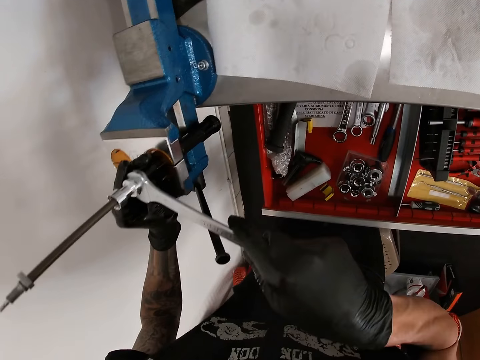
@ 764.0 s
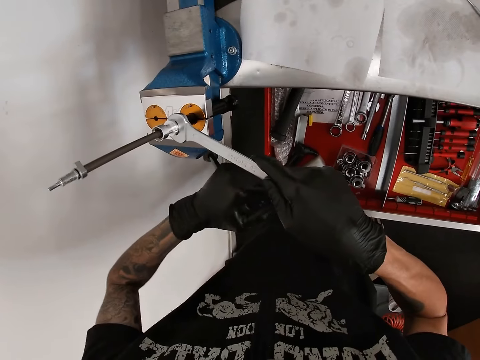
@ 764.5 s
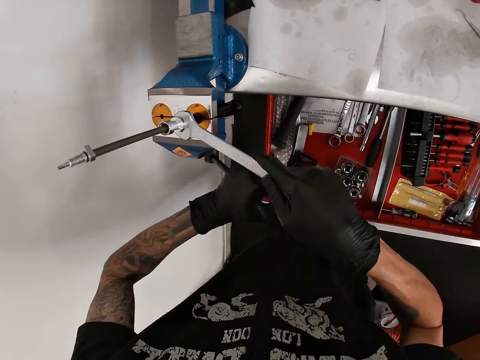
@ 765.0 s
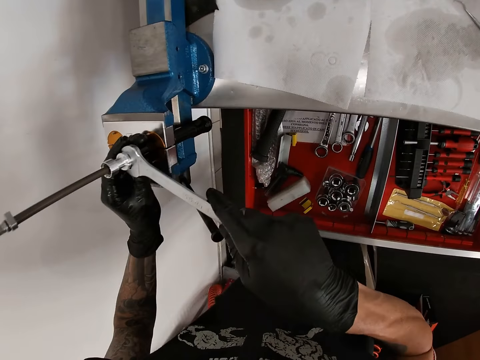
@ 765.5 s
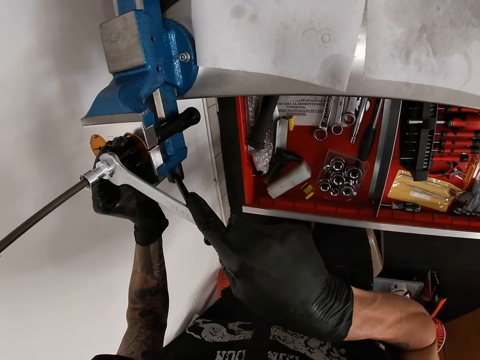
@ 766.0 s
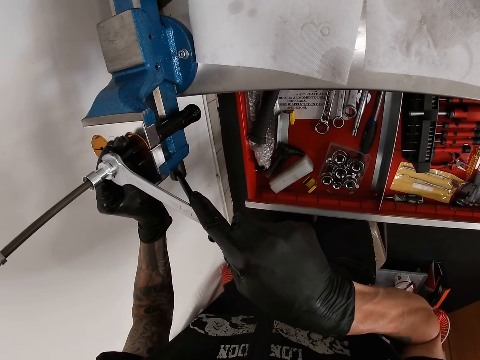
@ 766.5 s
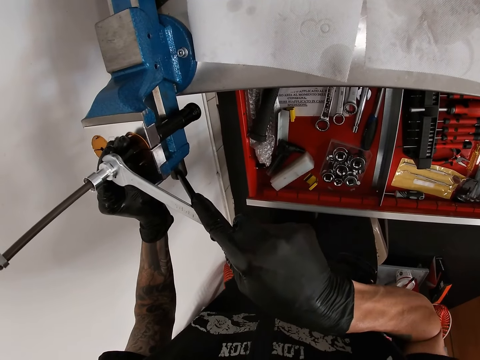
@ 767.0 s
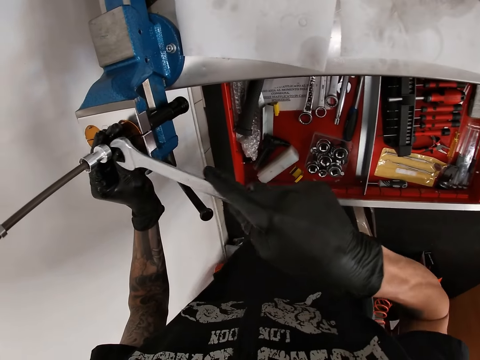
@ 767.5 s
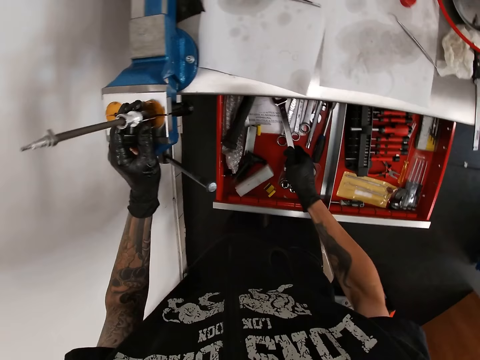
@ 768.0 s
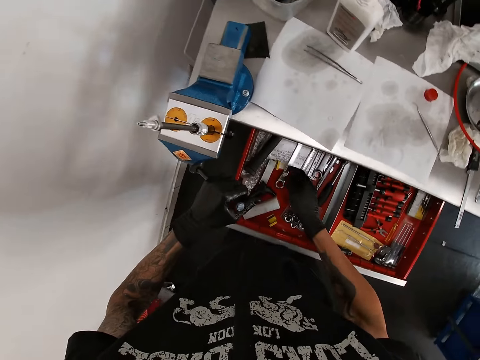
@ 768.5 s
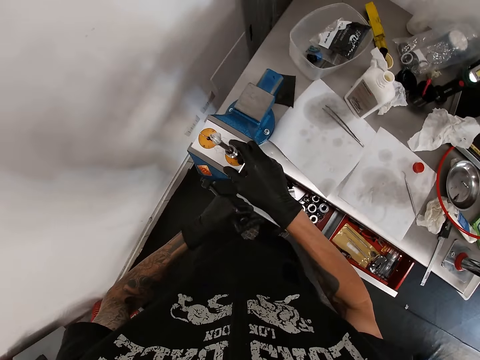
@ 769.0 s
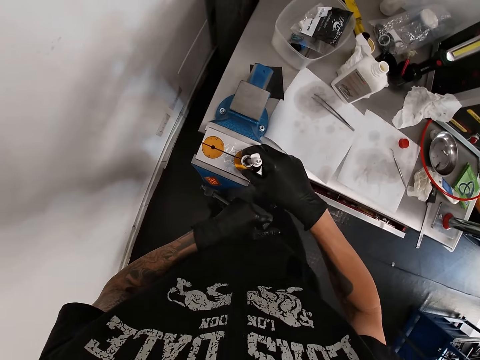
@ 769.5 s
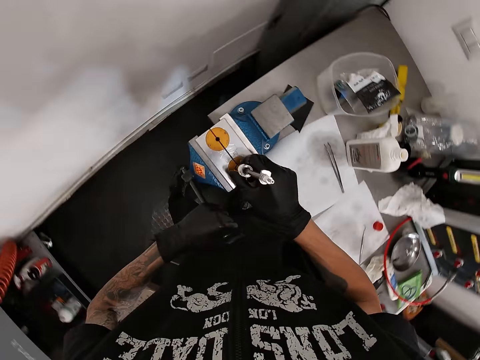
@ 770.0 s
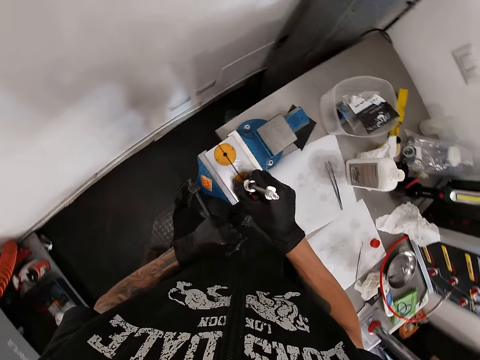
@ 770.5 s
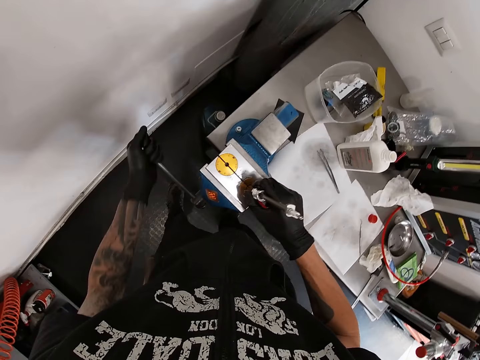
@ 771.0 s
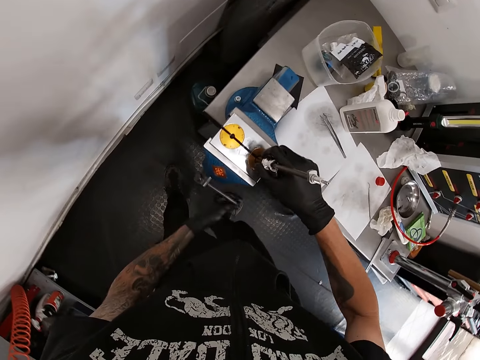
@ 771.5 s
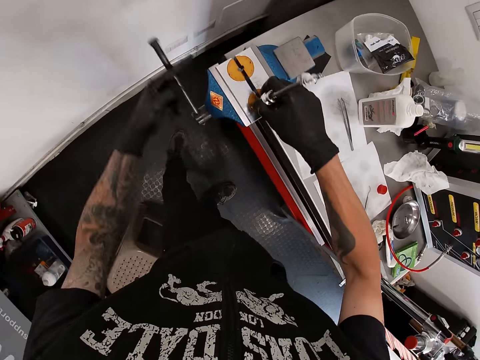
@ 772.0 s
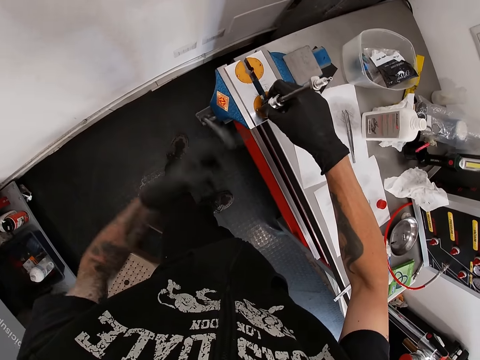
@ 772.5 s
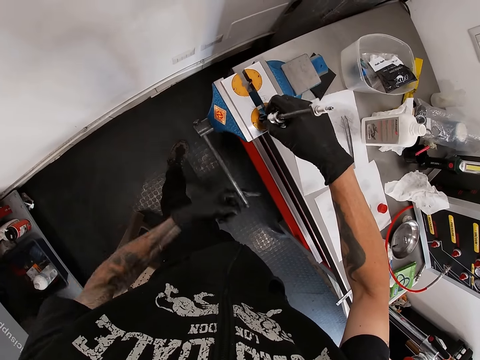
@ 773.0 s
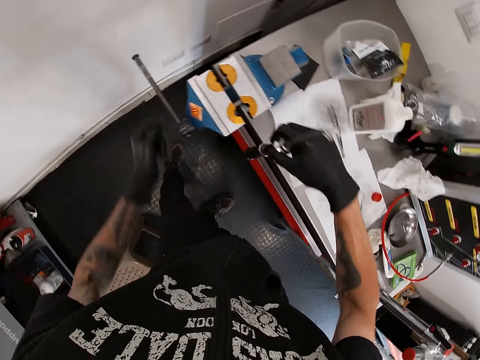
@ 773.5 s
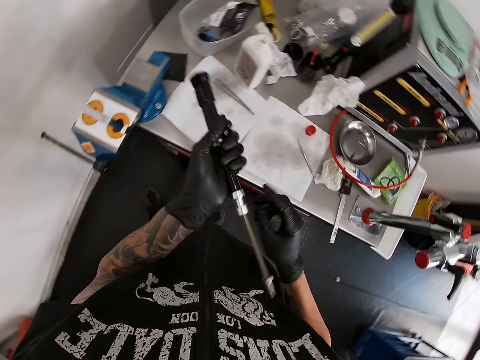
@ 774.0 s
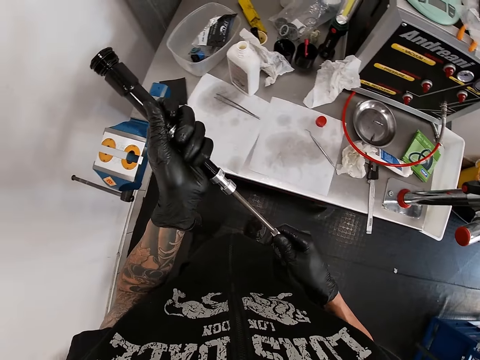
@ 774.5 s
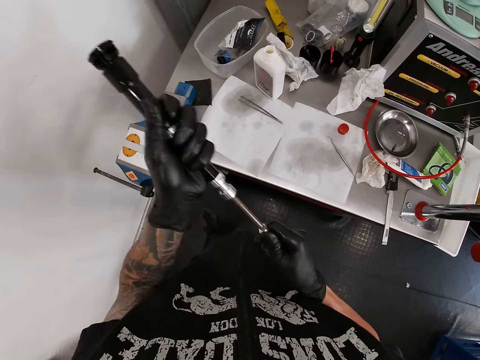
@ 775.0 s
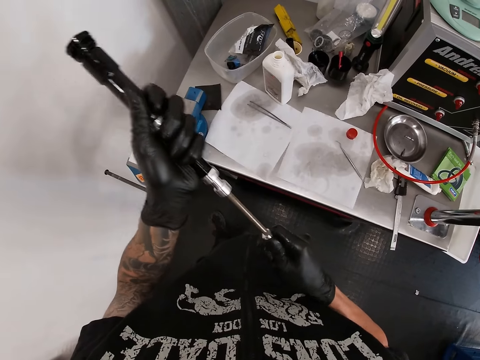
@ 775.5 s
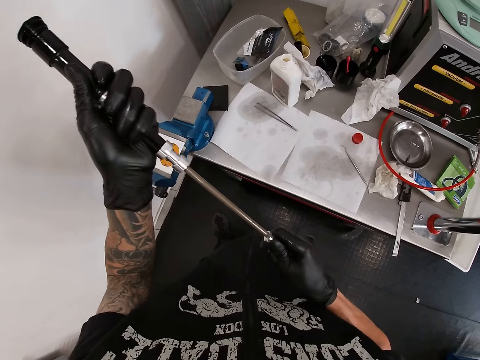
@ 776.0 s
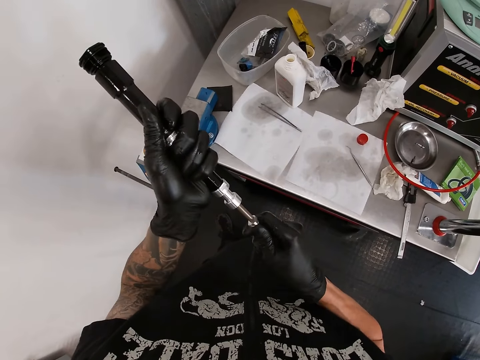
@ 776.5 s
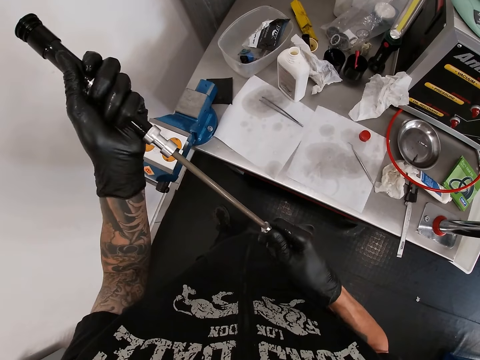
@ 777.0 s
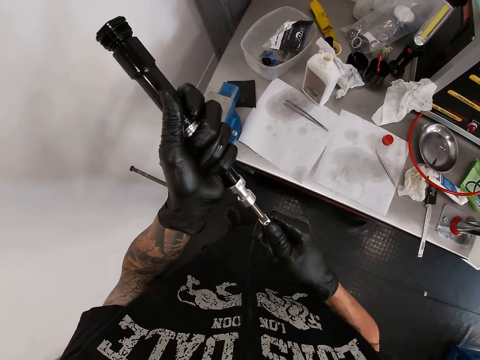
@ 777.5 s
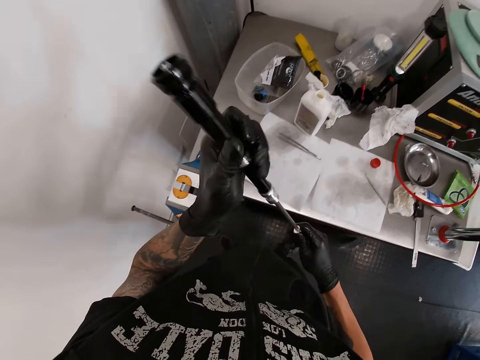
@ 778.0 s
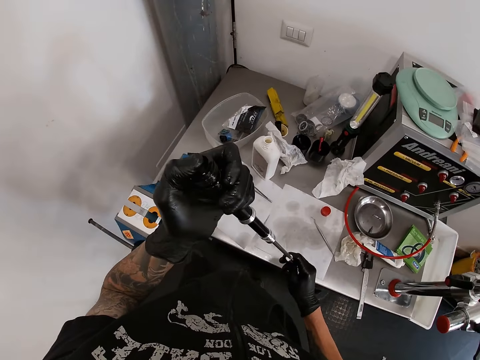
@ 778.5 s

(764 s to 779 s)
The camera wearer drops the spanner in the table drawer with his right hand. He holds a metal. He turns the handle of the table vice with his left hand. He adjusts the clamp handle. He removes the pump tube from the table vice with his right hand. He passes the pump tube from his right hand to his left hand. He holds the metal in the hands. He tests the pump tube with both hands. He moves the metal in the hands.

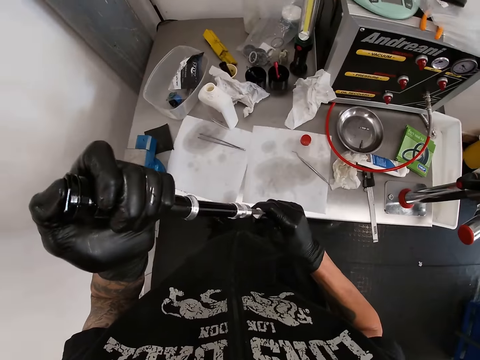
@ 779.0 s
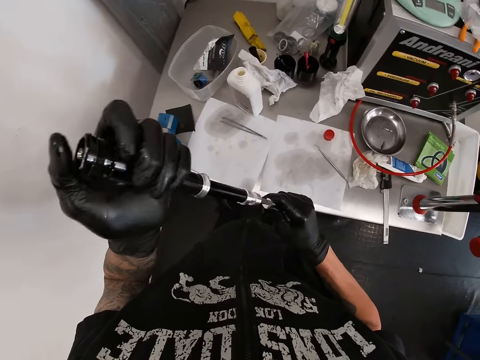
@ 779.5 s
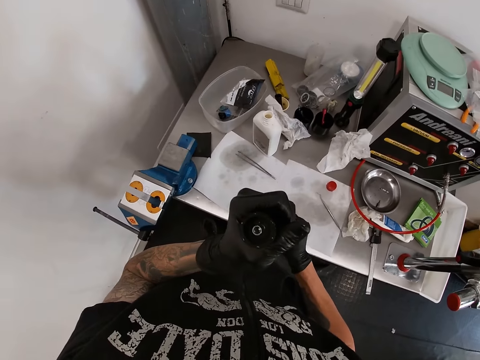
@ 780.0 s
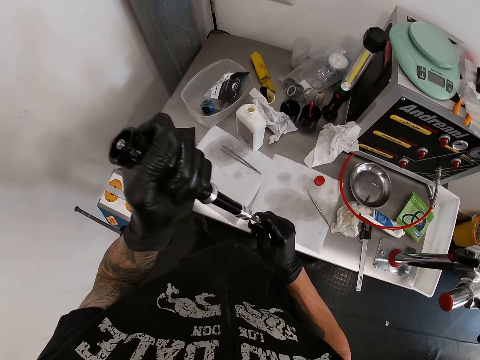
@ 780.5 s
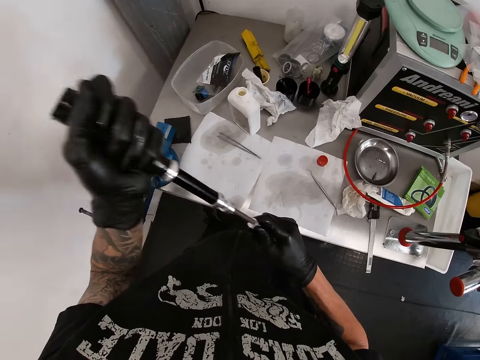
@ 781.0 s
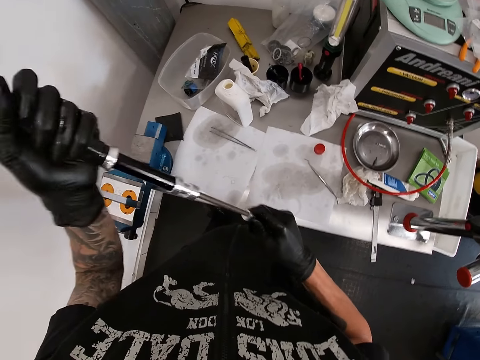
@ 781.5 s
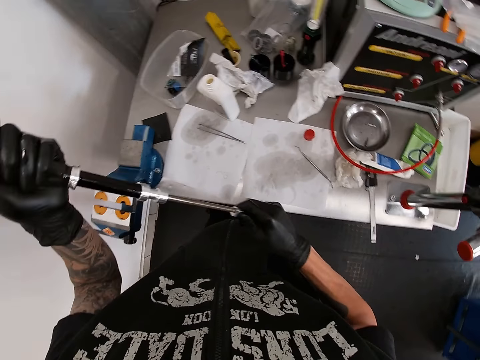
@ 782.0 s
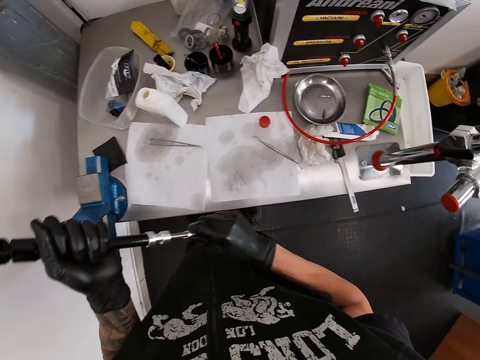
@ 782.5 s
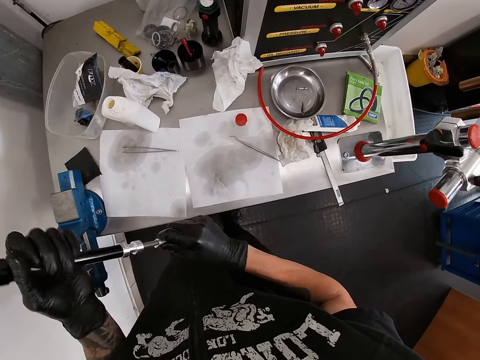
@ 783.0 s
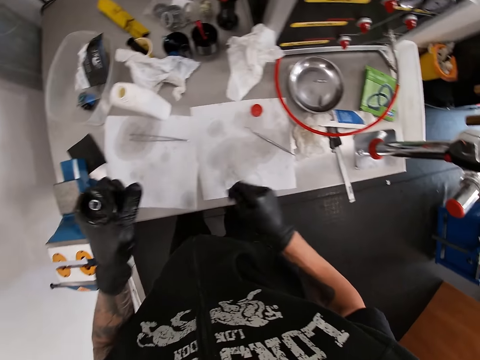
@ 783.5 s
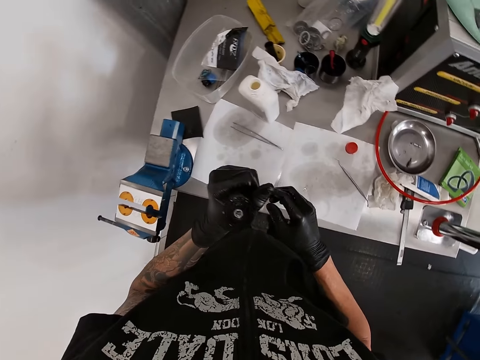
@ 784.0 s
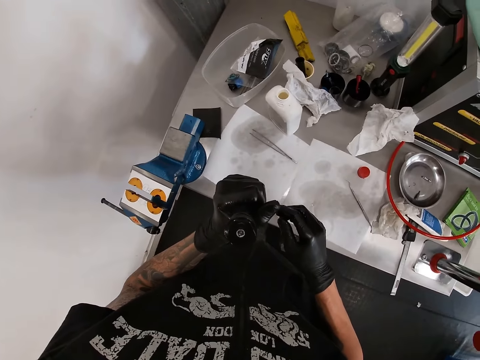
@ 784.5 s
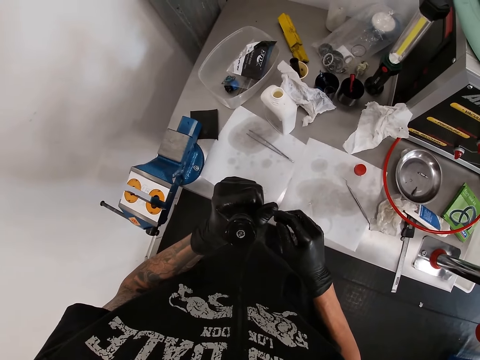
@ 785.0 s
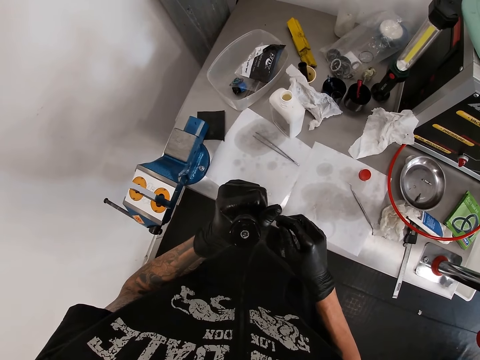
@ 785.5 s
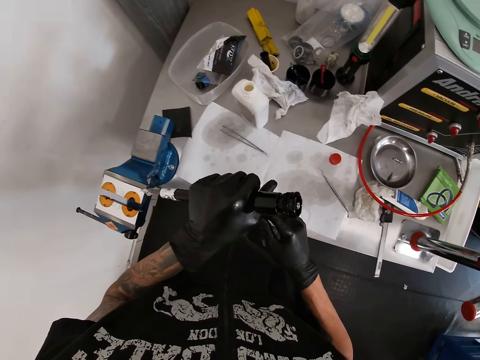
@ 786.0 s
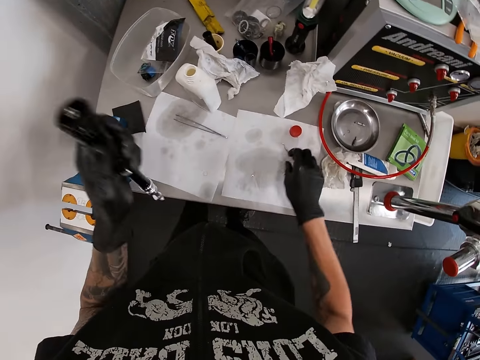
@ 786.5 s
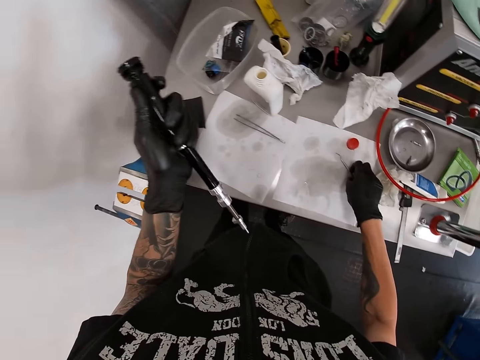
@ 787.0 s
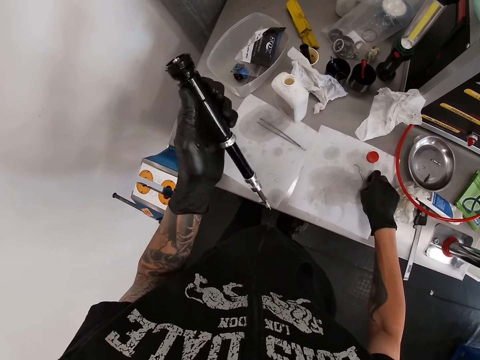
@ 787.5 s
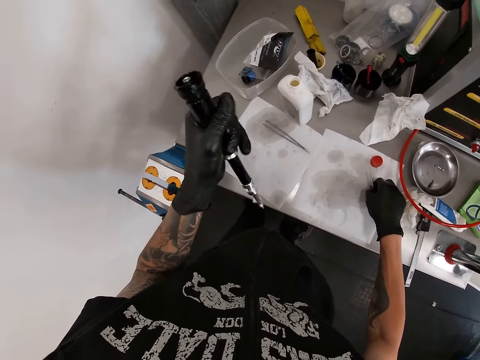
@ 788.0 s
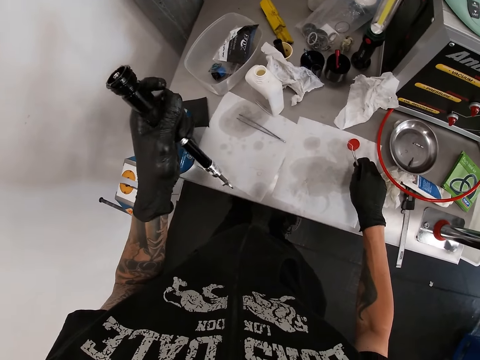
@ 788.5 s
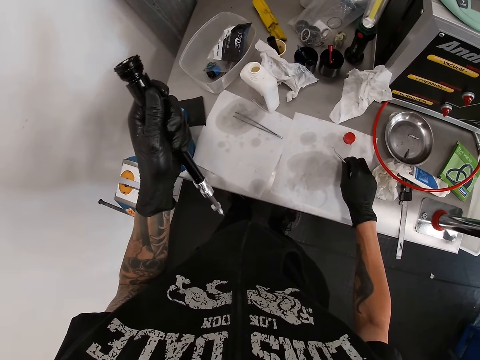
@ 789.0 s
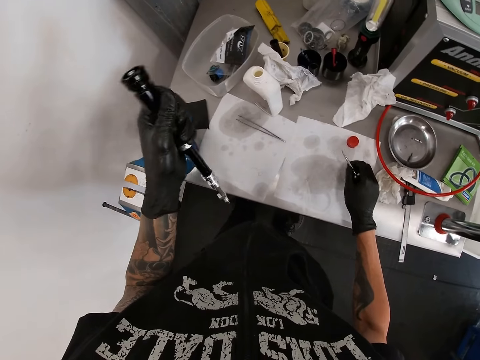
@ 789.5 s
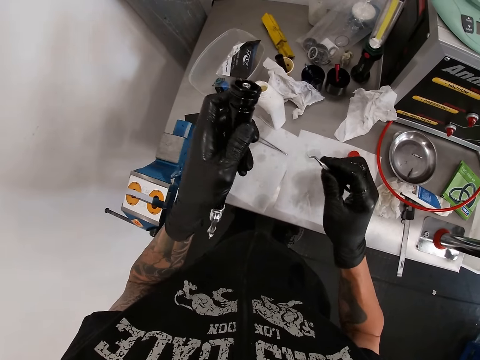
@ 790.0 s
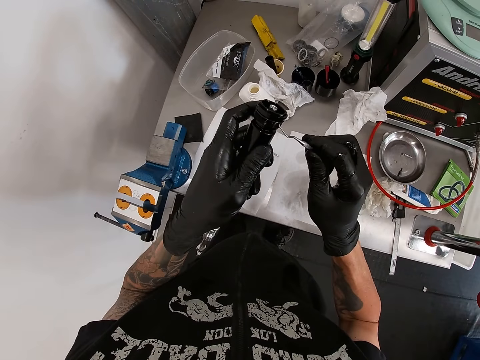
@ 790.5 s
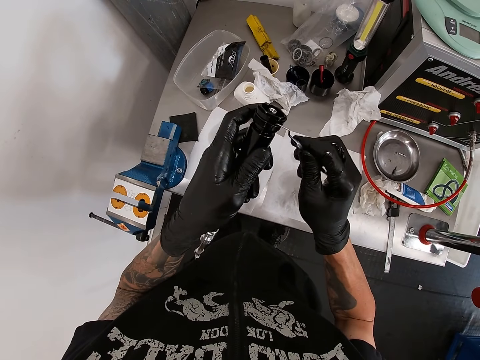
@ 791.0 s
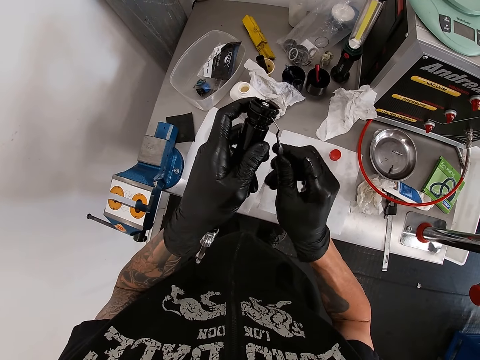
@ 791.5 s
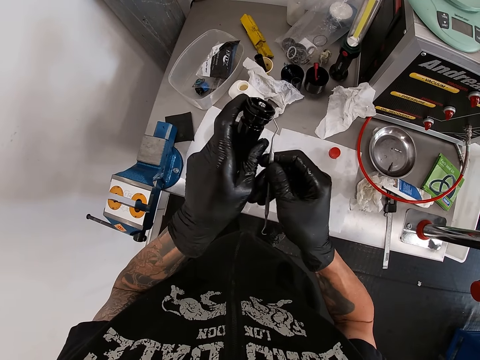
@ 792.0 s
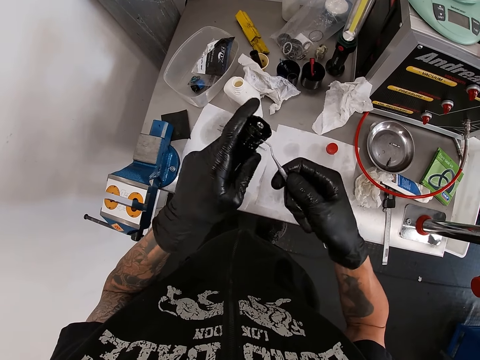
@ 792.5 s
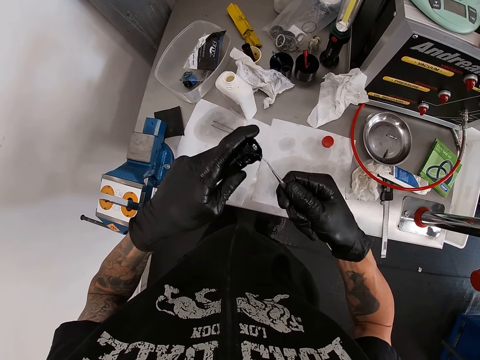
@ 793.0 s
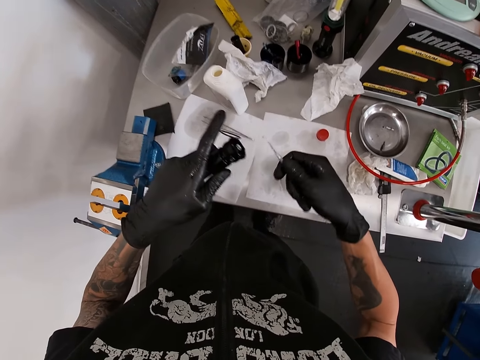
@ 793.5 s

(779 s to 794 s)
The camera wearer looks at the metal. He picks up the seal picker on the table with his right hand. He turns the metal in the hand. He removes a rubber seal from the pump tube with the seal picker in his right hand.
